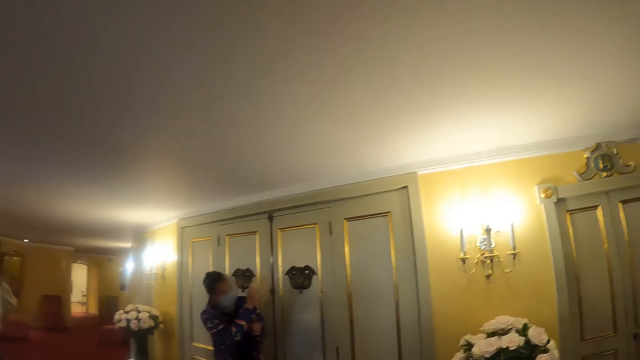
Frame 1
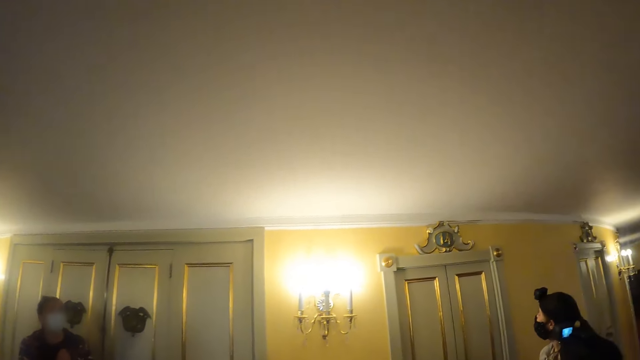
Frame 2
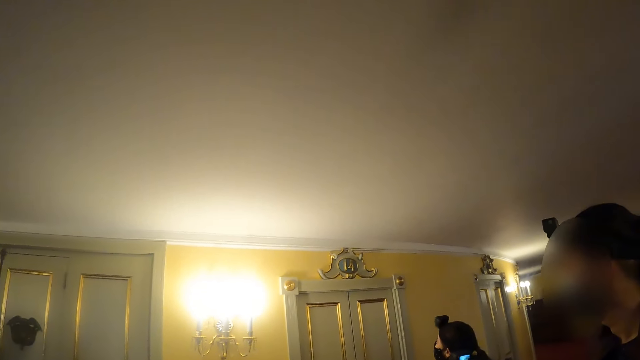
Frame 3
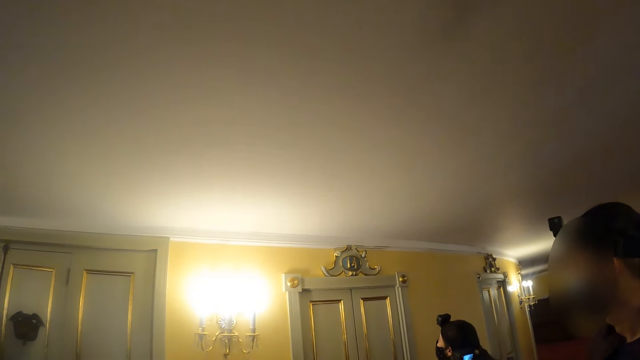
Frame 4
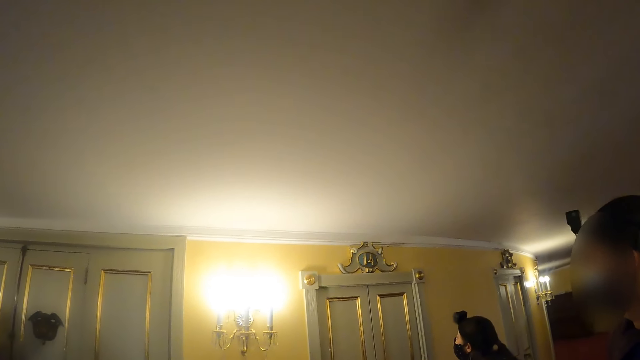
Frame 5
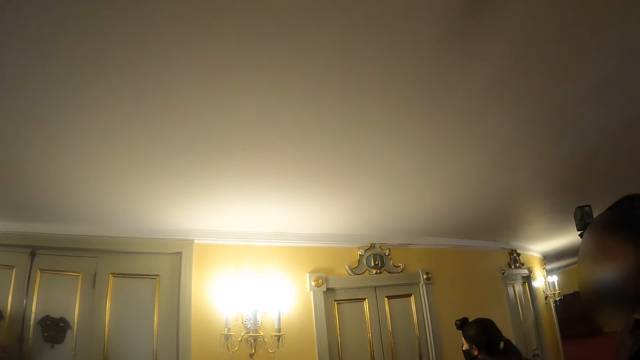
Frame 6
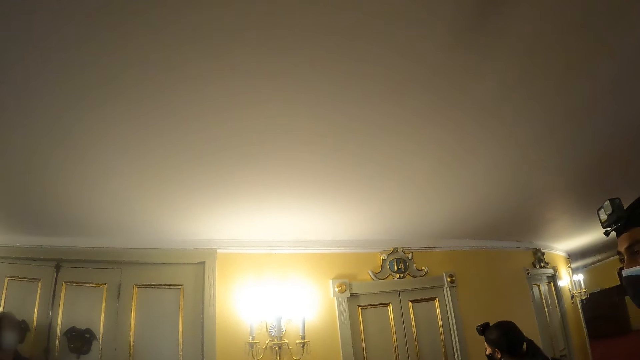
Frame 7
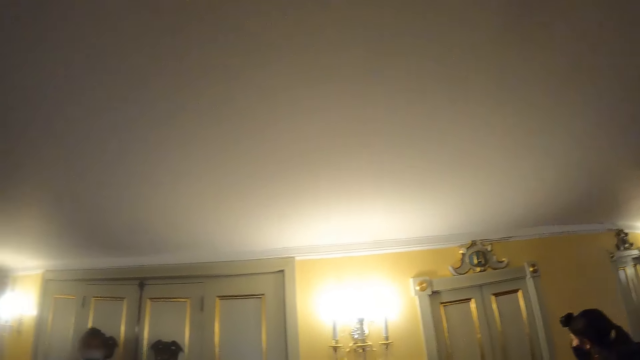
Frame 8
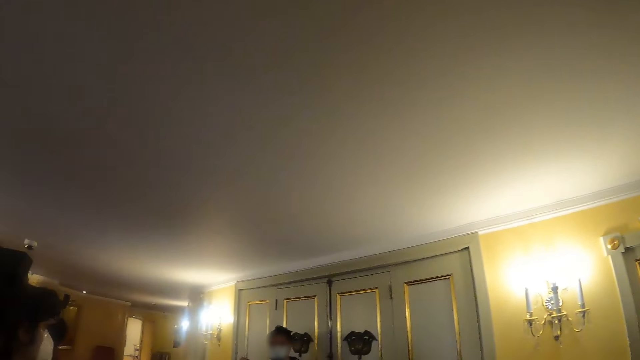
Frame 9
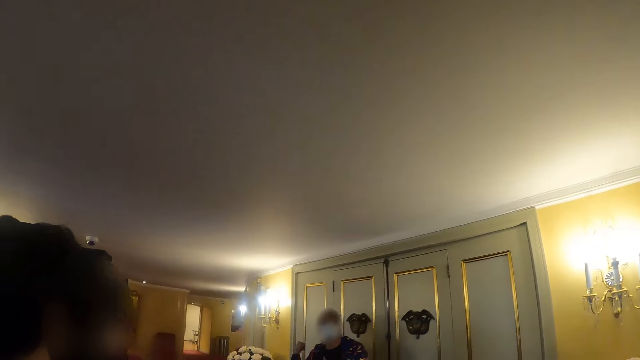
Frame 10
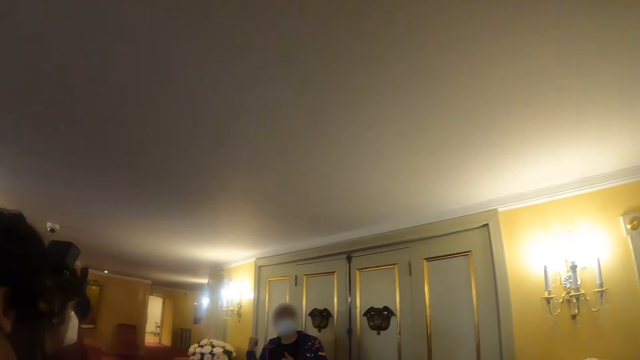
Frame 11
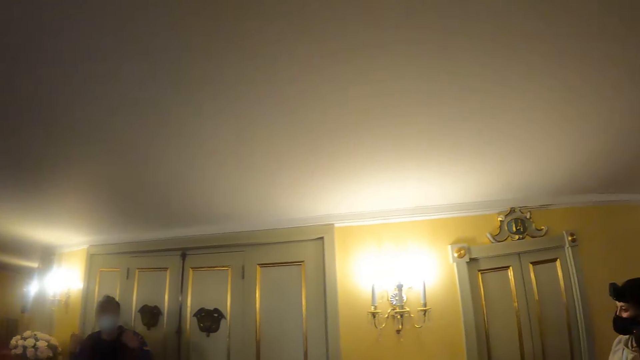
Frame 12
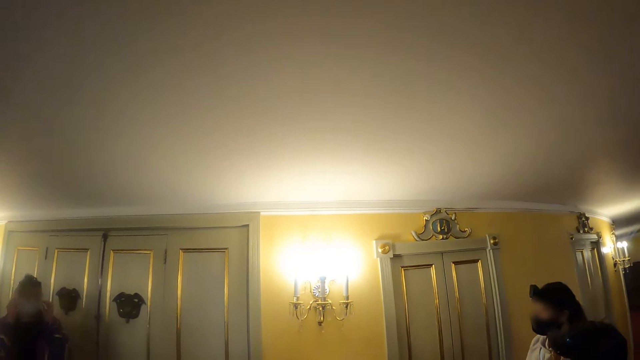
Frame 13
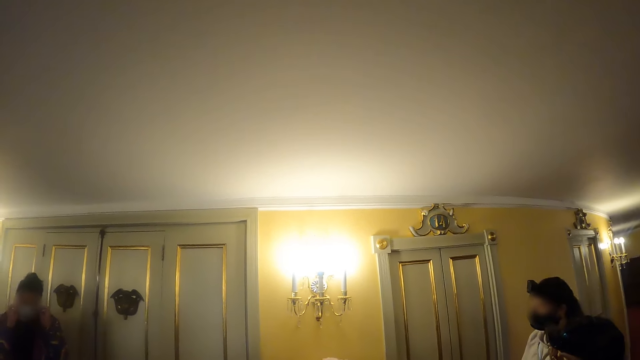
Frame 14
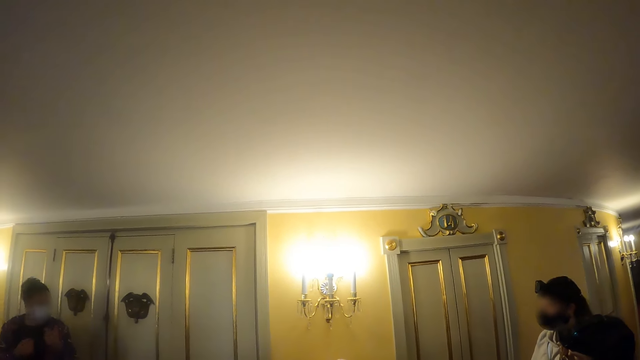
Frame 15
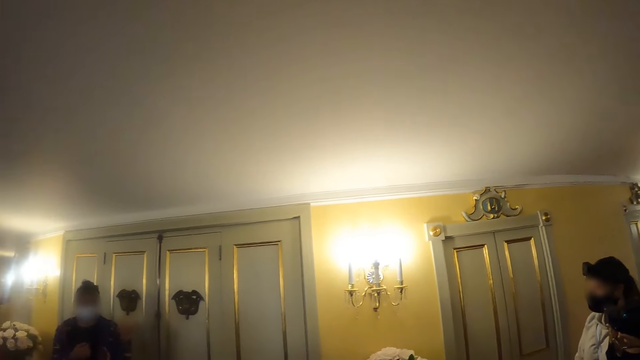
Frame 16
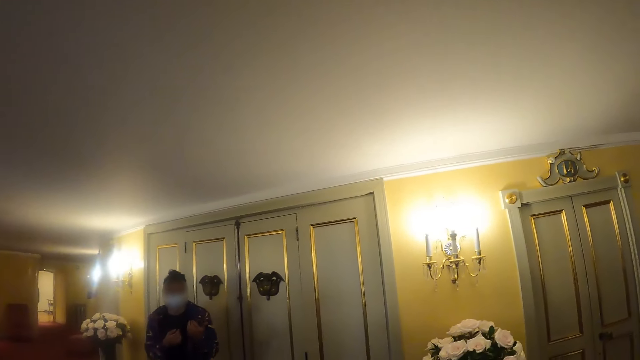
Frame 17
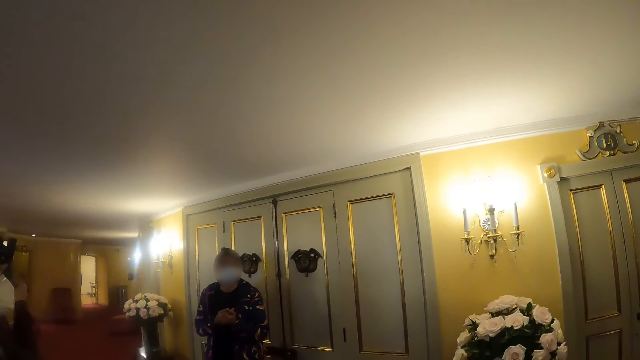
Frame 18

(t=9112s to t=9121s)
A man converses with a woman. The camera wearer looks around.

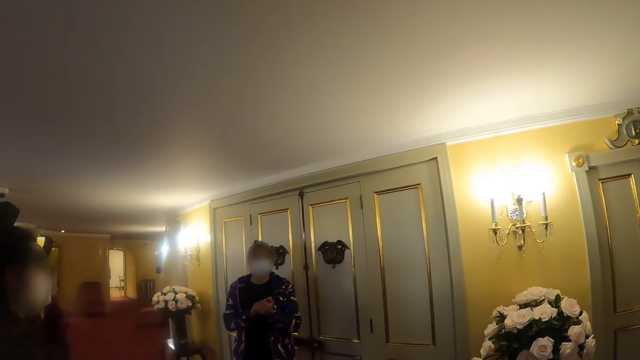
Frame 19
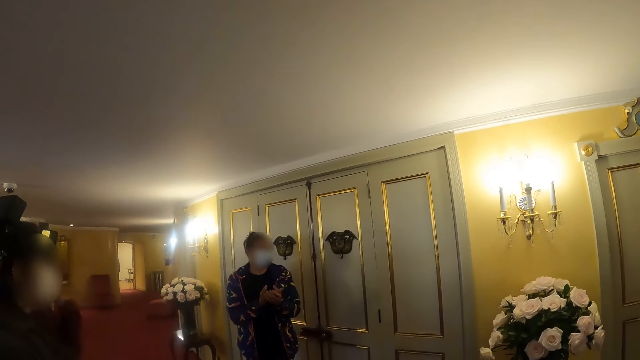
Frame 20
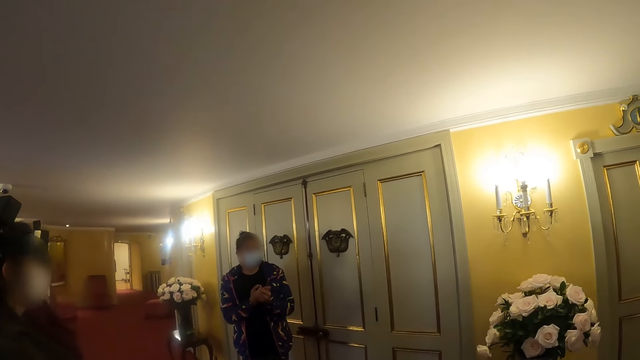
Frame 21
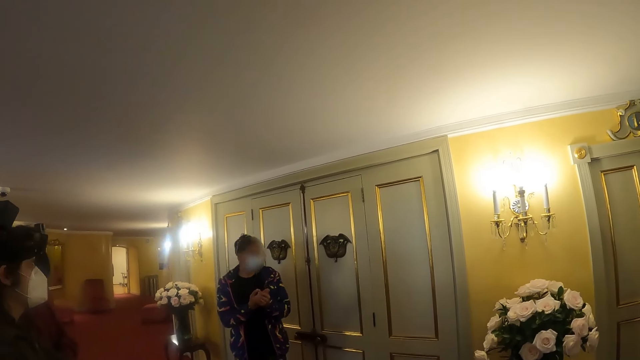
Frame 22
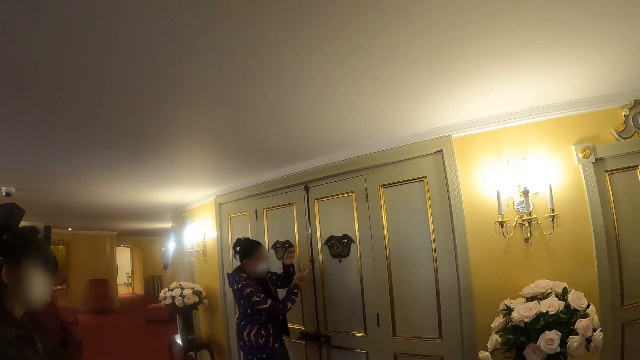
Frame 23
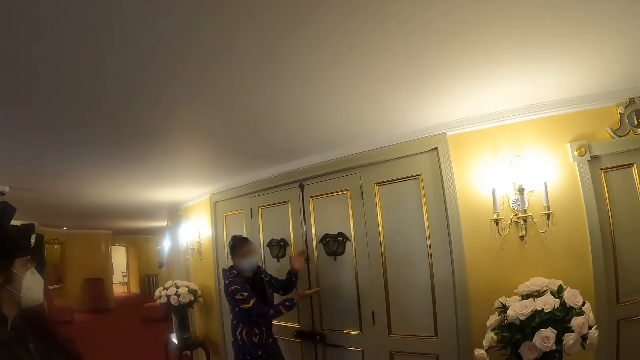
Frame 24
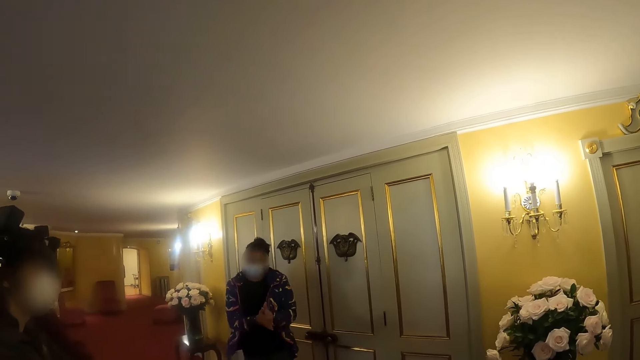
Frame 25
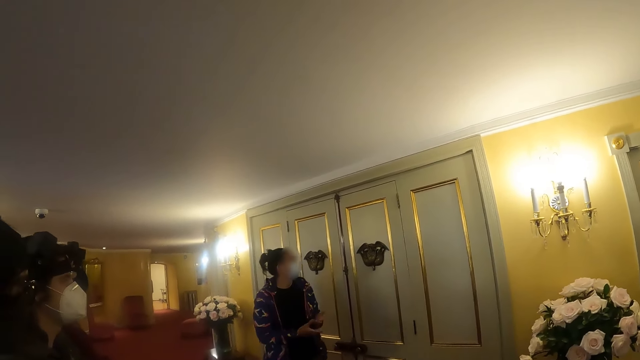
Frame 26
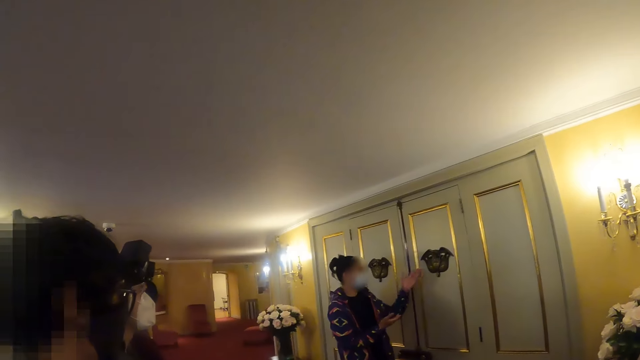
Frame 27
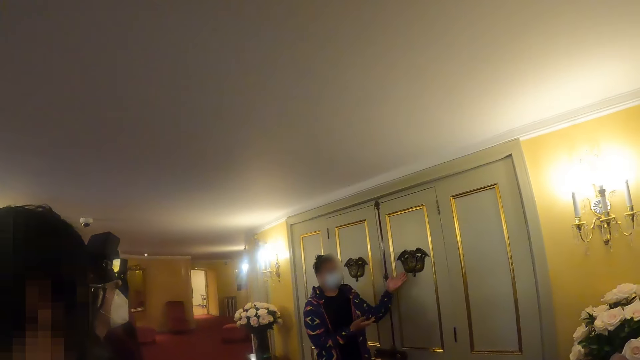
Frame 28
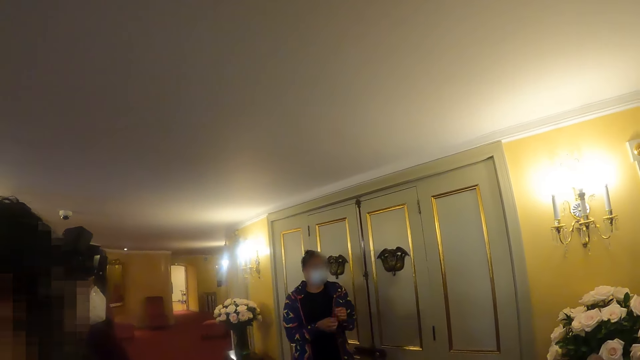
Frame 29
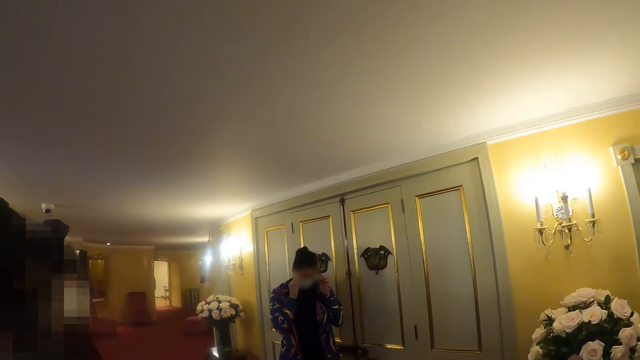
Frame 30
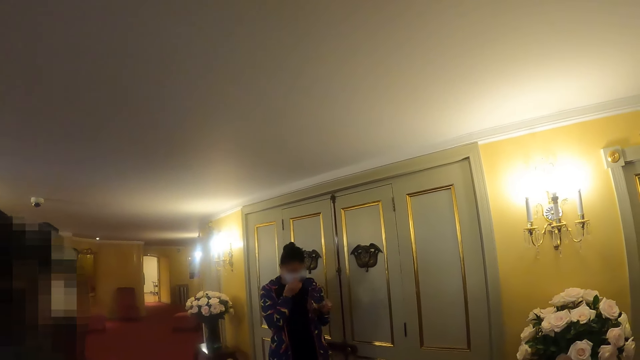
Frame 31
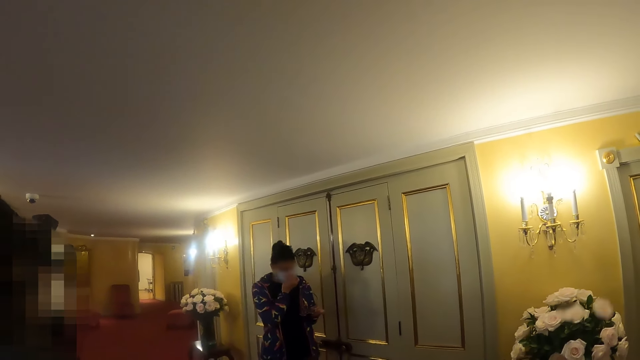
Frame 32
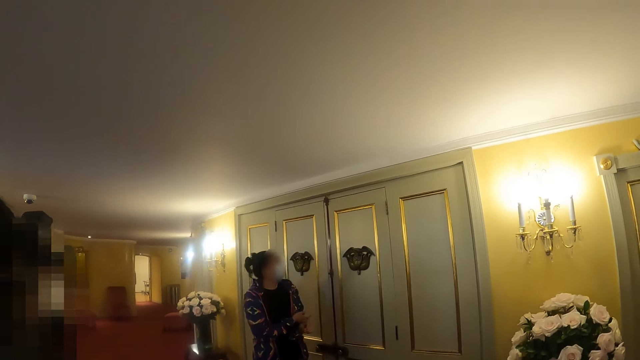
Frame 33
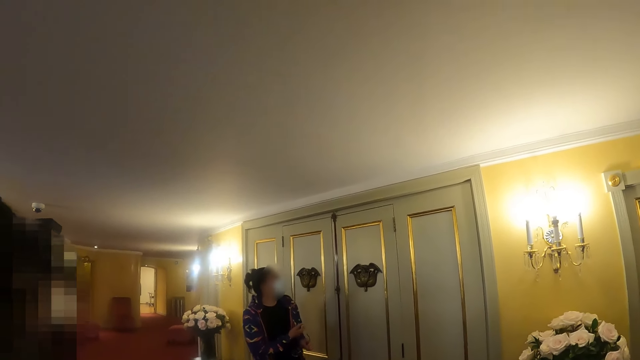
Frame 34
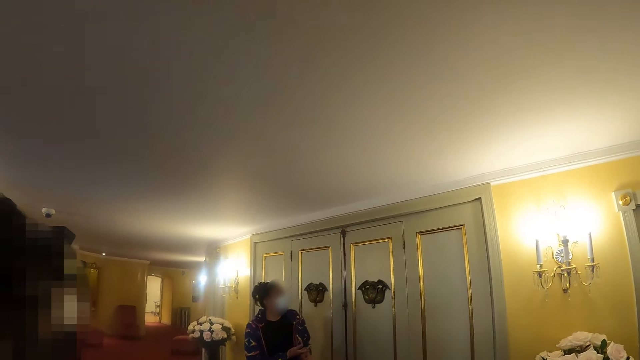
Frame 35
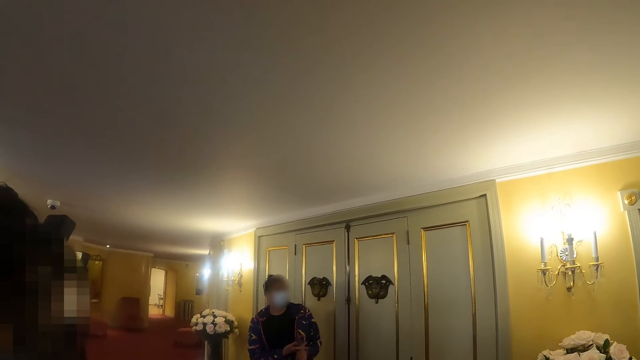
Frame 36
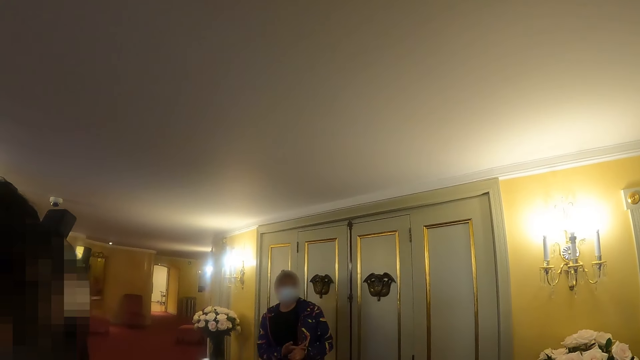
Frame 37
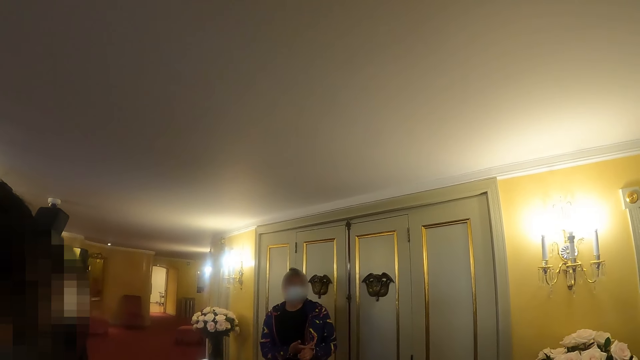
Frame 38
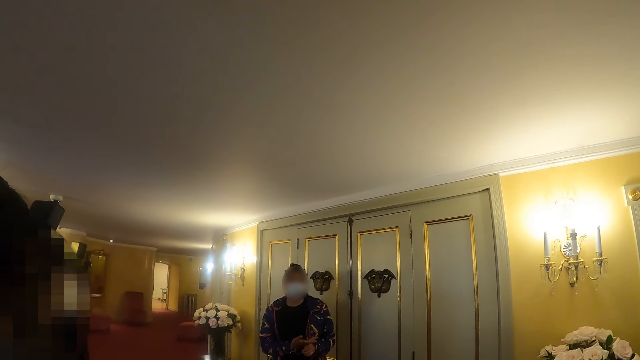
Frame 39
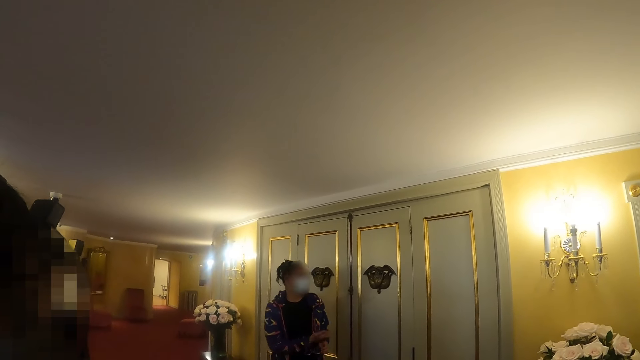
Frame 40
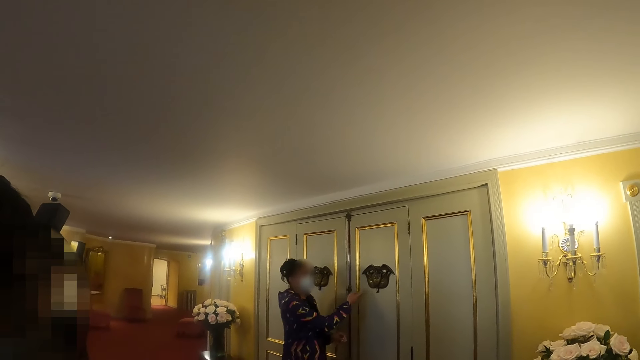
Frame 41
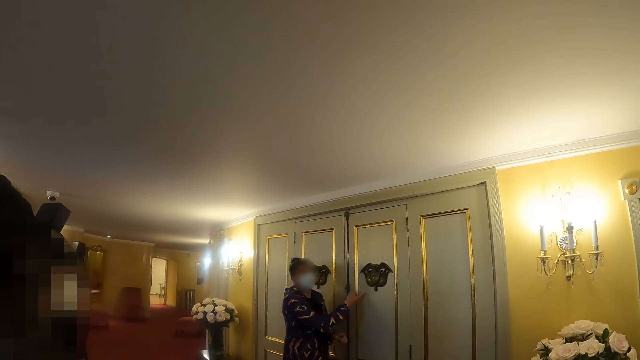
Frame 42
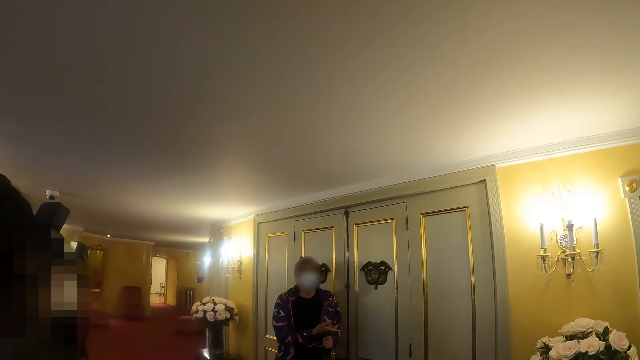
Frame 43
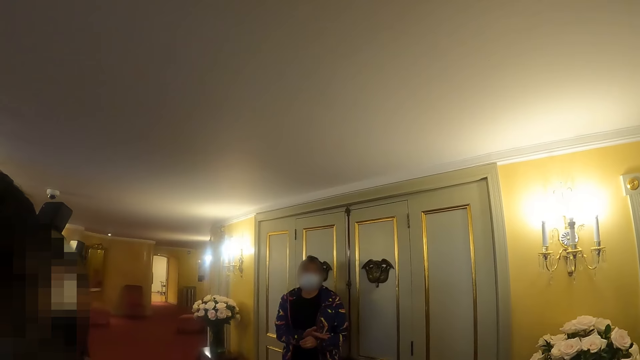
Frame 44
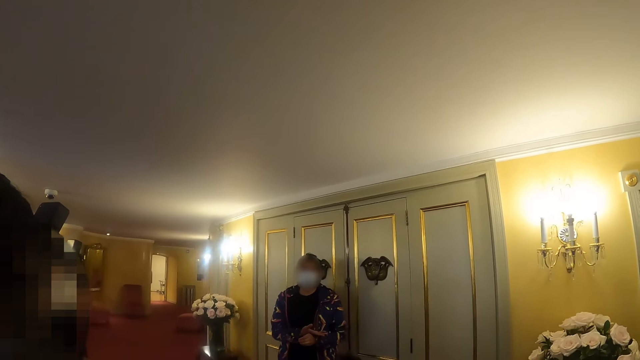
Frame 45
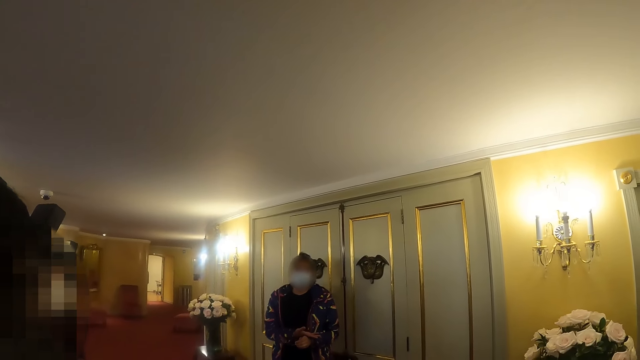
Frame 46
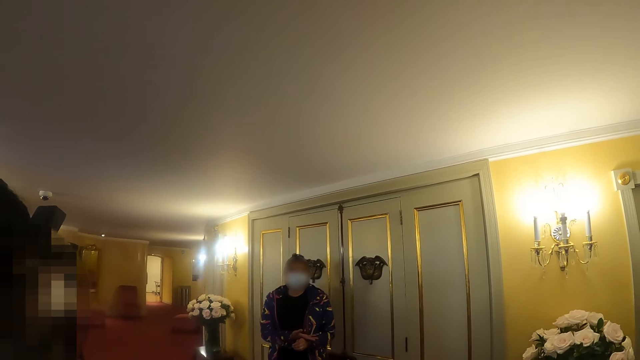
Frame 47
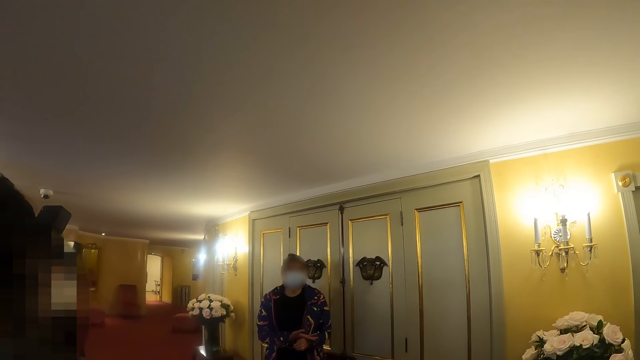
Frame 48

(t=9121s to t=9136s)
A man points at the door. The man converses with colleagues. The camera wearer looks around. The man touches the door. The camera wearer looks around. The man removes his spectacles, wipes his eyes and looks at the door. The camera wearer looks around. The man points at the door and converses with colleagues.
